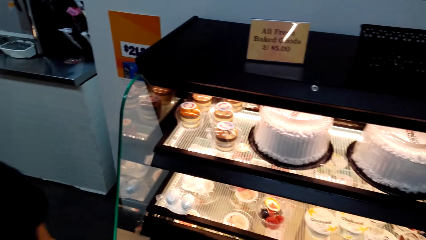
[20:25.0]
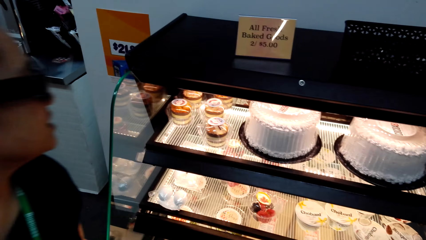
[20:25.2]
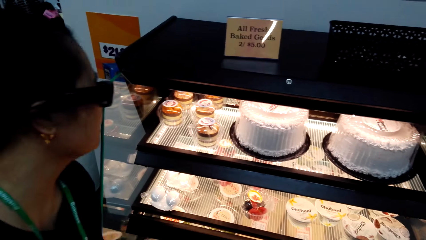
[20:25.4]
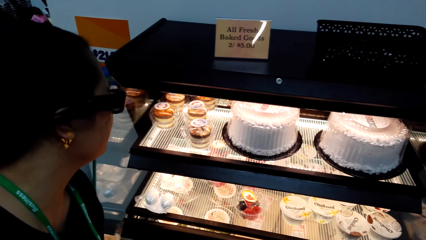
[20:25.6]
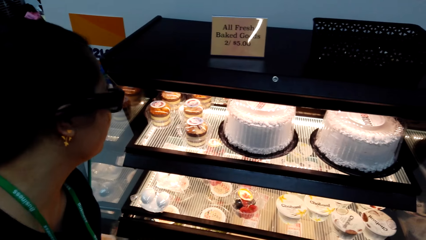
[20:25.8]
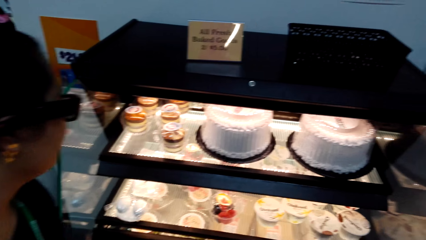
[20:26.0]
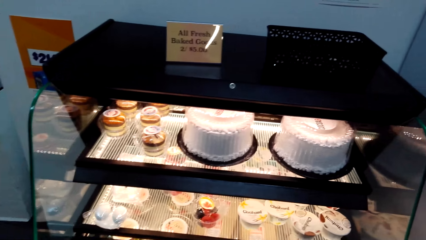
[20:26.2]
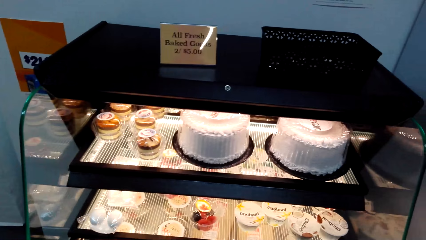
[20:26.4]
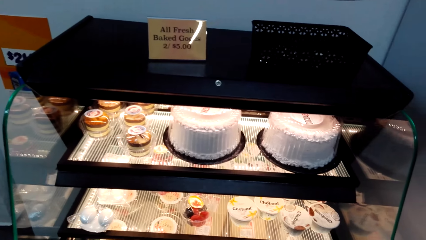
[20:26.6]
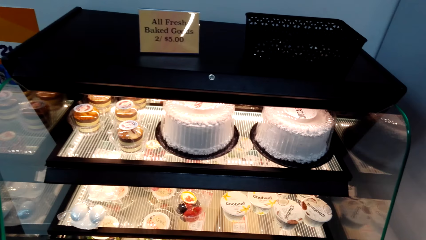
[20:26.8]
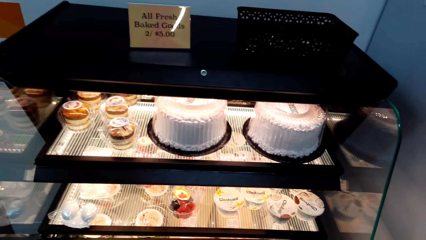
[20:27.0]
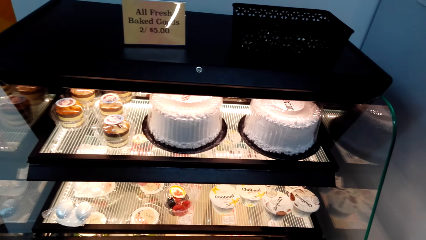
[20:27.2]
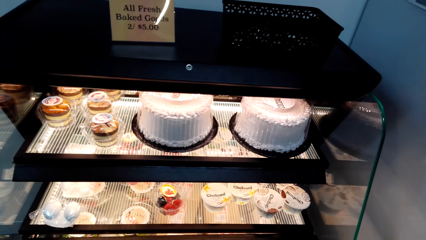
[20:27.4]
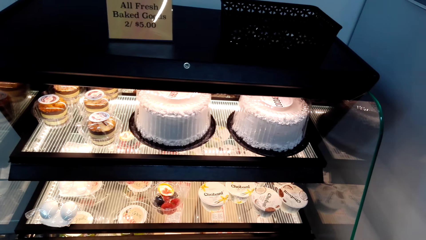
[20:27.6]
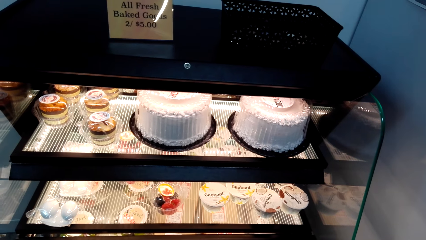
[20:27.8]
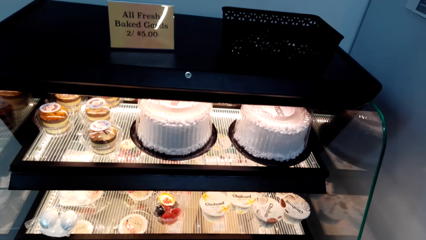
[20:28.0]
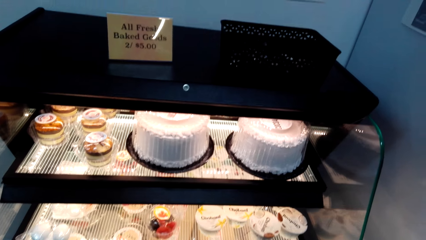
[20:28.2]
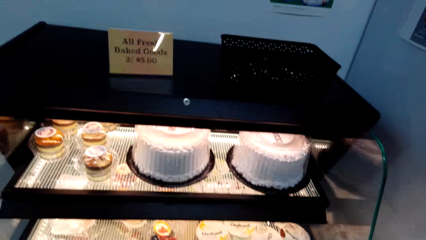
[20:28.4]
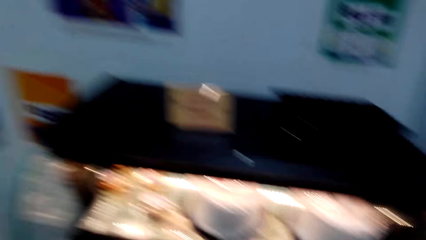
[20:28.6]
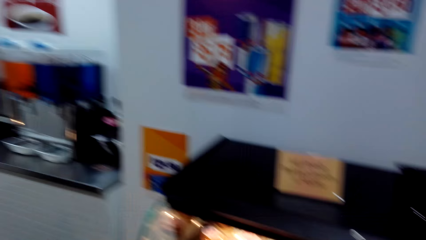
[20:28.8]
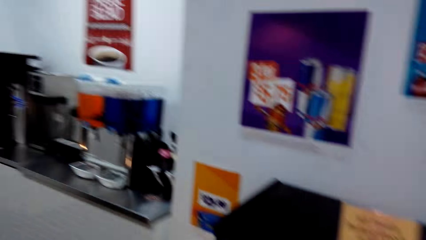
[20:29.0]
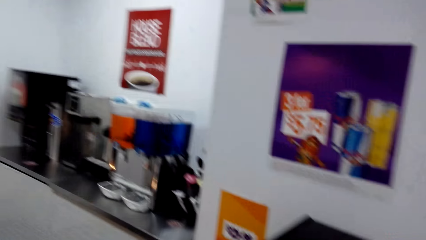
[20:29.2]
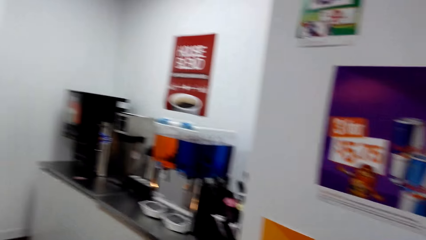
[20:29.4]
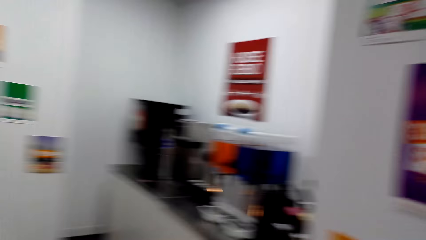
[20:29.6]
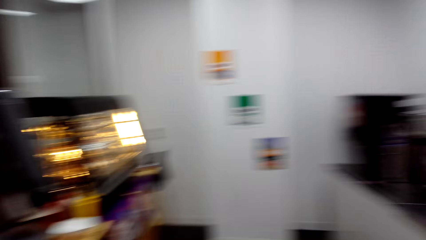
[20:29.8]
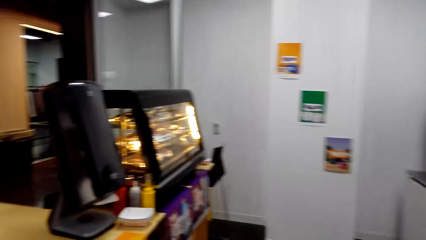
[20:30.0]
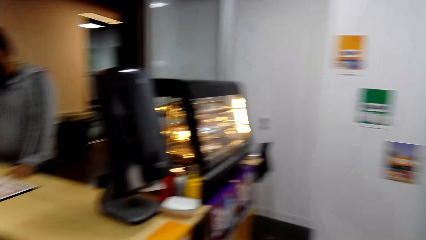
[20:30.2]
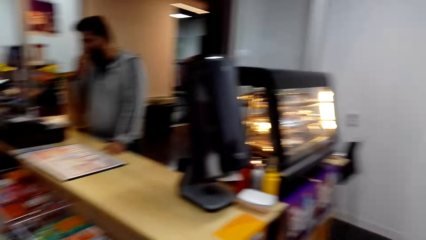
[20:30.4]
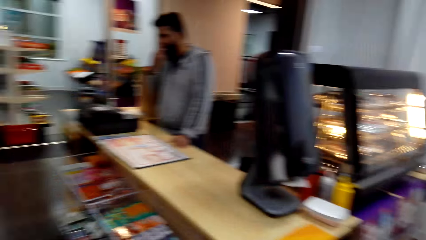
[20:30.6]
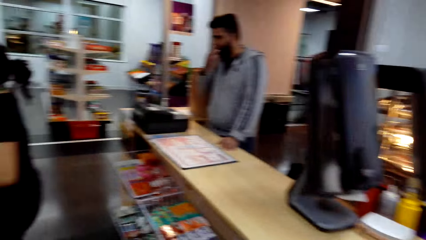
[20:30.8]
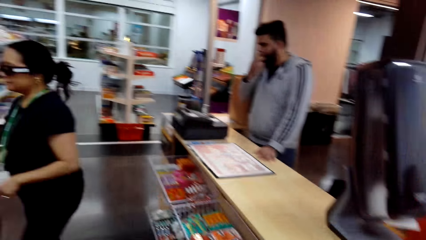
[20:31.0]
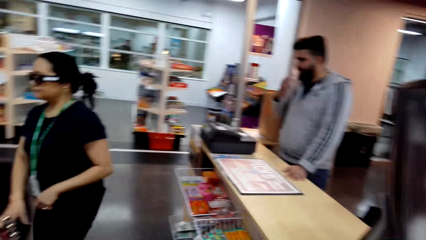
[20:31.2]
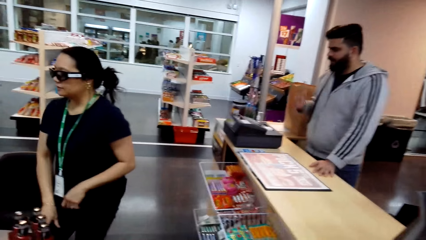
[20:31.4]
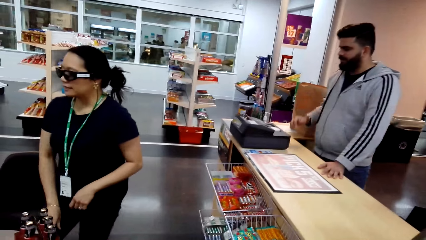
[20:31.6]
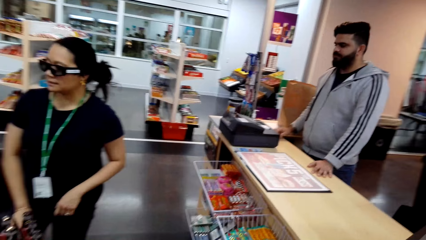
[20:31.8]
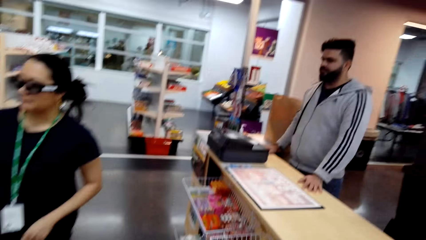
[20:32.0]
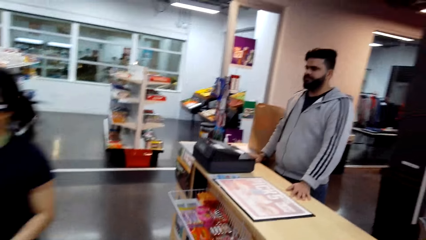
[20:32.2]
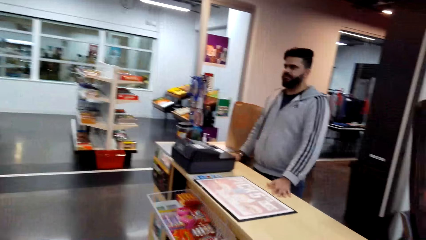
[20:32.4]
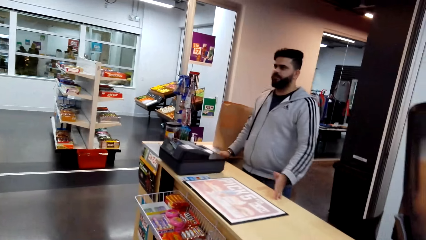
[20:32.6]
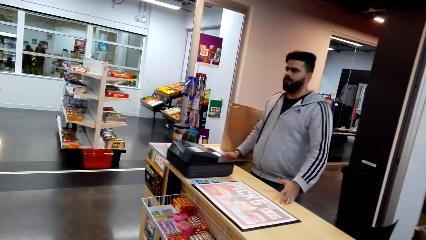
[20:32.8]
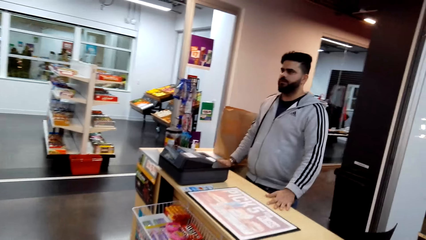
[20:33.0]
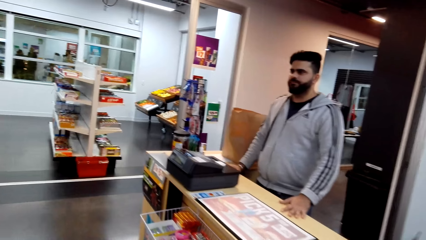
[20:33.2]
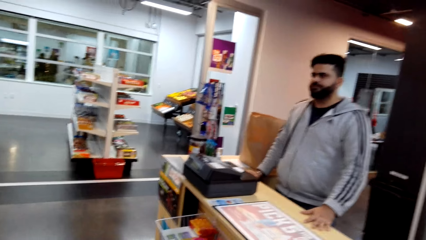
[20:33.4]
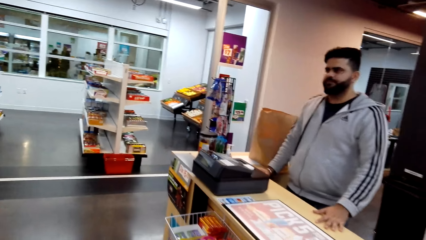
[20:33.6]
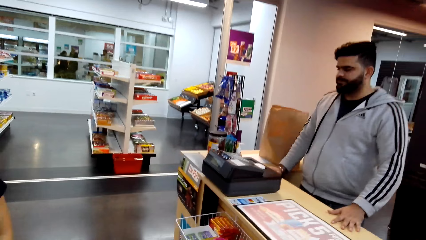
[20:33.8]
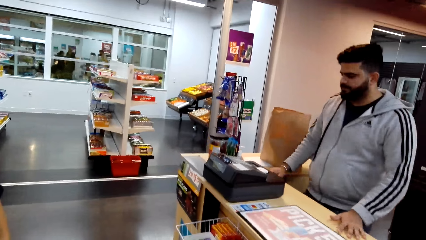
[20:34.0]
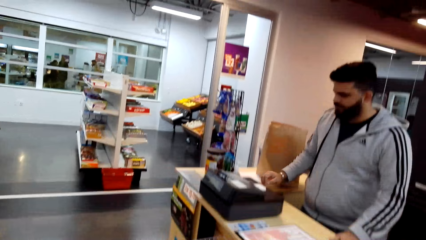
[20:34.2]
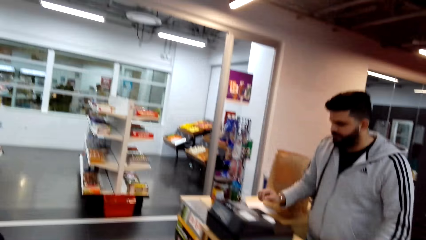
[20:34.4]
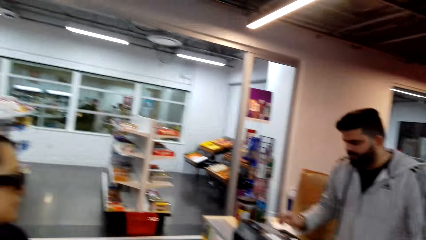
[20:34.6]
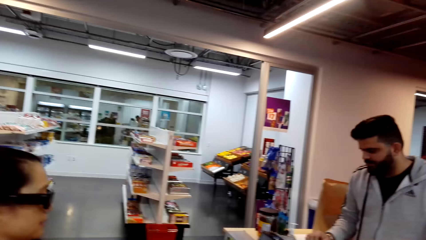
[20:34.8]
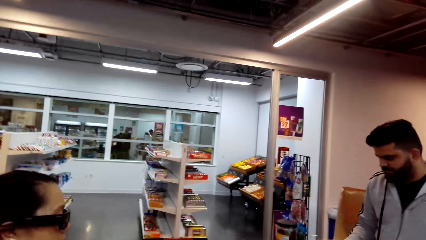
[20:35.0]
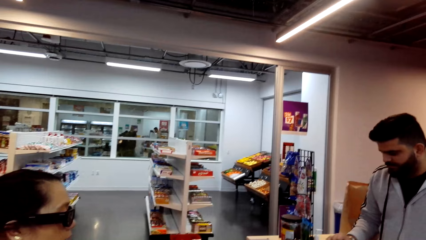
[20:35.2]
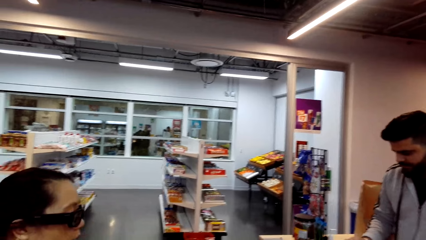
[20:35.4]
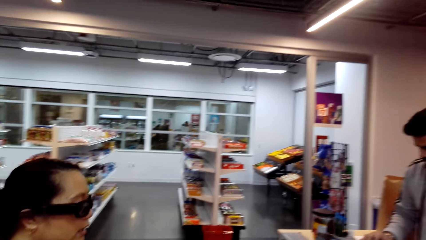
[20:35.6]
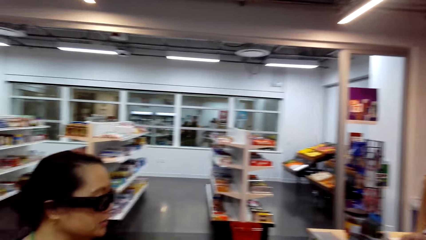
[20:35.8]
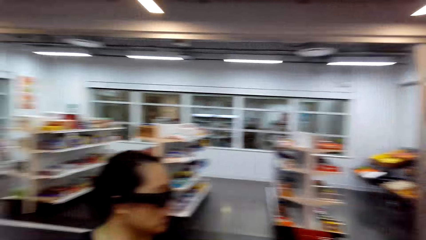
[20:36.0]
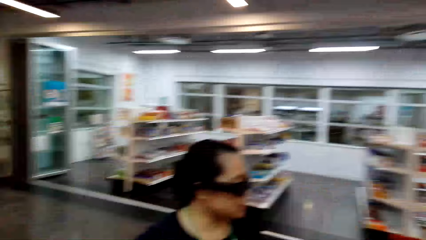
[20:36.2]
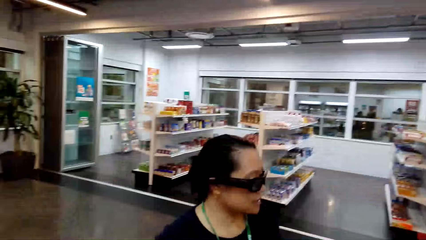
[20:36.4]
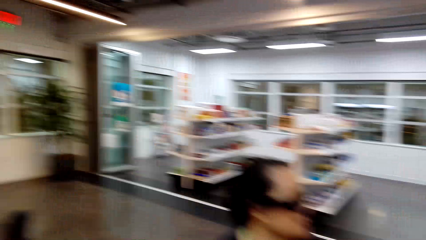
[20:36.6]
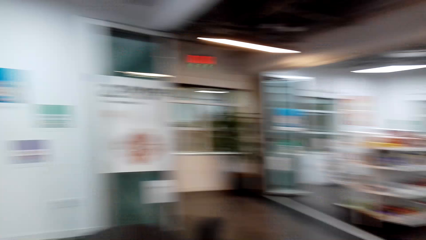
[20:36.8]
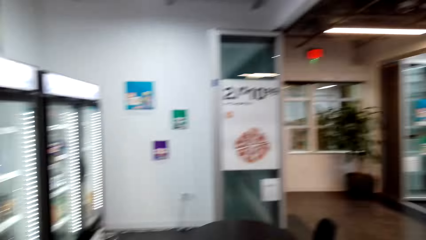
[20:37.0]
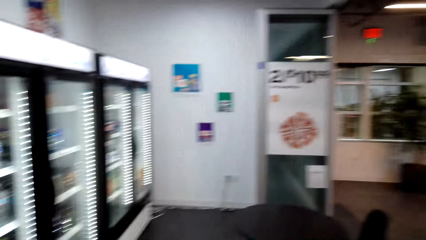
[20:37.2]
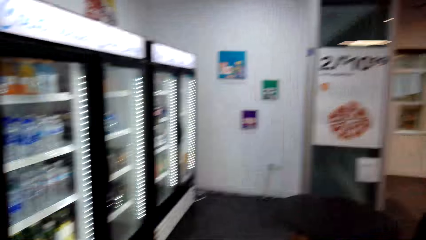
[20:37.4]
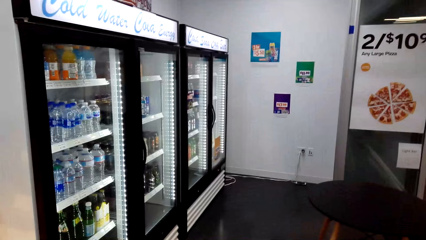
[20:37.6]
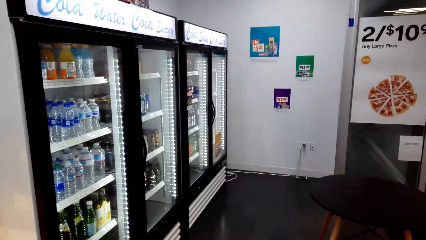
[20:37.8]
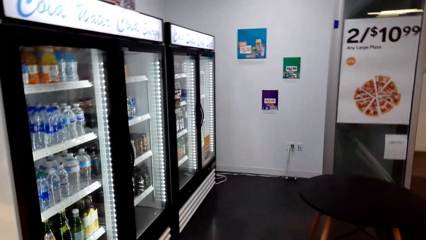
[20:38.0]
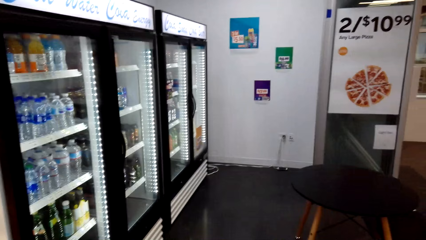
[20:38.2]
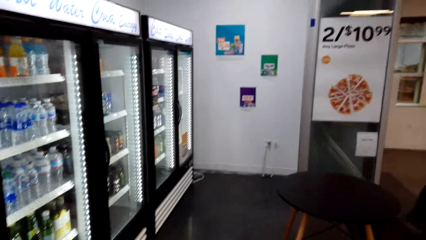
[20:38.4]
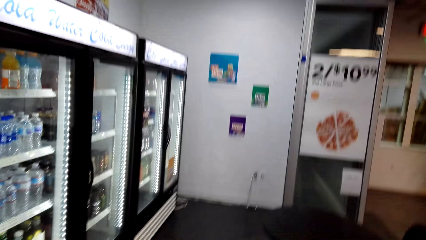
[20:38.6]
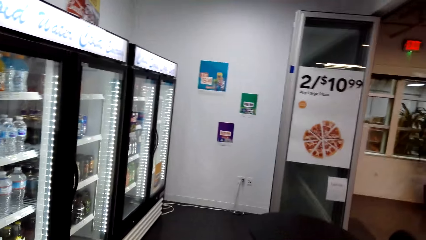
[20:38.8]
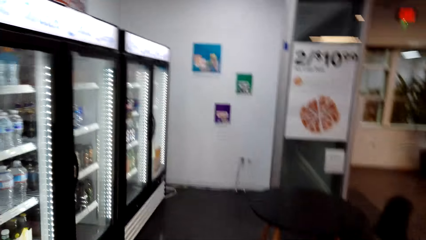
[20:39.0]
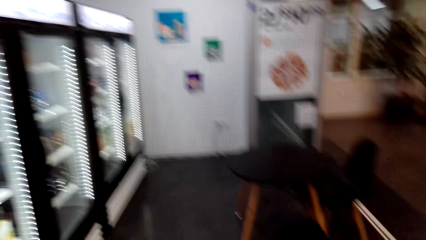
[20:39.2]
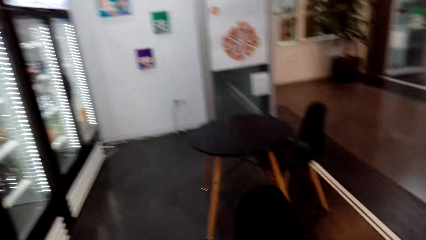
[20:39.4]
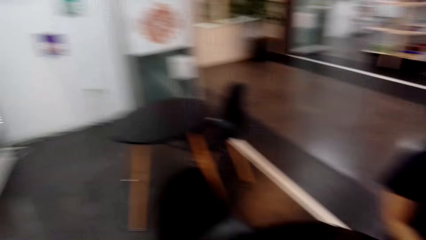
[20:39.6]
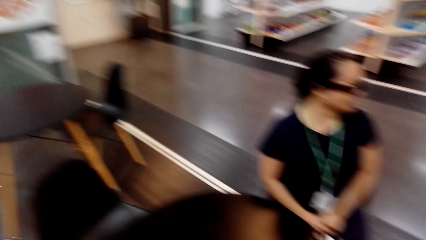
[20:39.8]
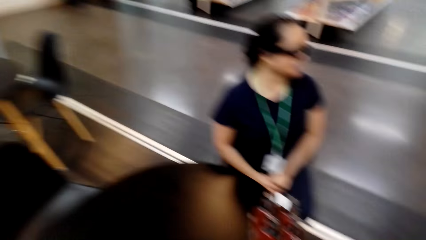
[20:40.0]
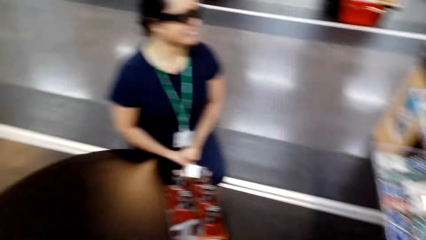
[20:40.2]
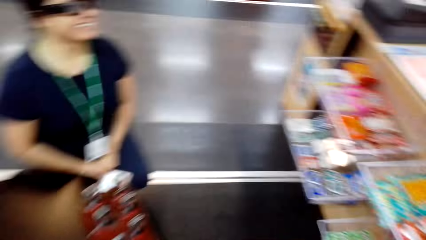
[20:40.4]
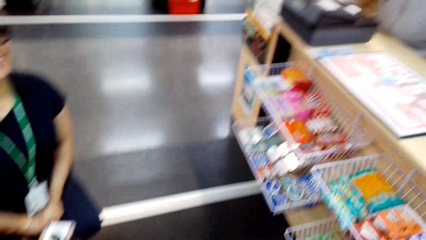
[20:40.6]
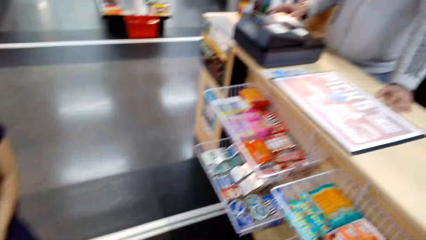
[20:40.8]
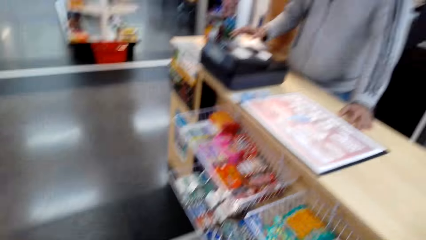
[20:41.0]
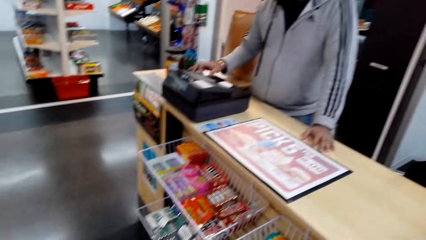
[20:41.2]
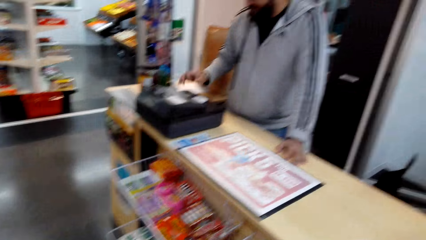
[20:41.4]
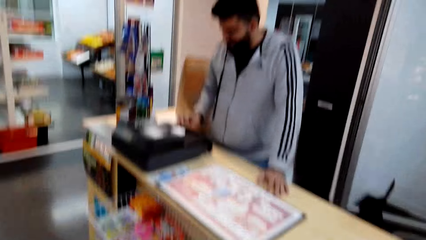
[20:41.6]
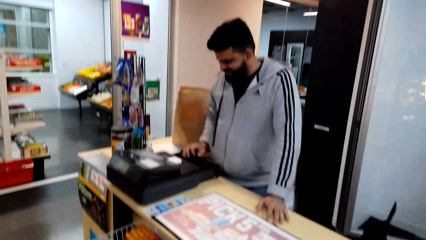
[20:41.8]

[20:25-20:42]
A woman looks at the cake display counter. The camera wearer talks to the woman. The woman talks to a cashier. The camera wearer looks around. The woman talks to the cashier. The cashier talks to the woman. The woman talks to the cashier. The cashier talks to the woman. The cashier talks to the woman again. The camera wearer talks to the woman. They look around. They laugh. They look around.
